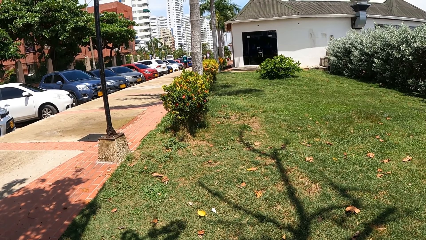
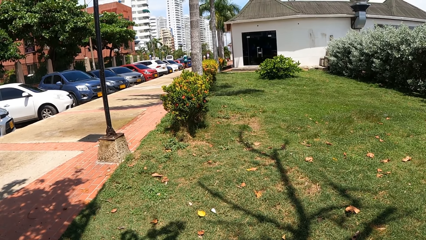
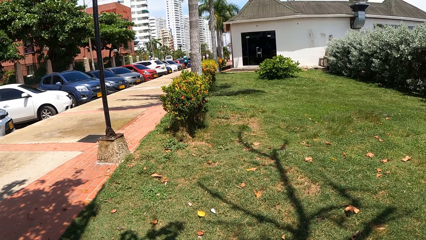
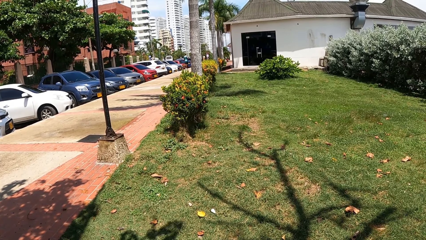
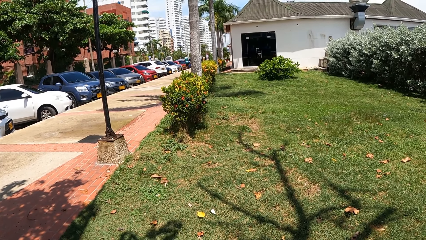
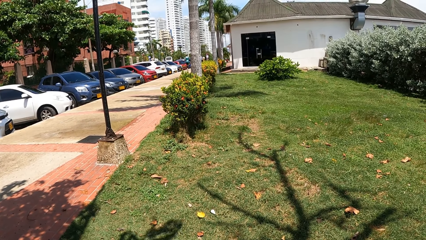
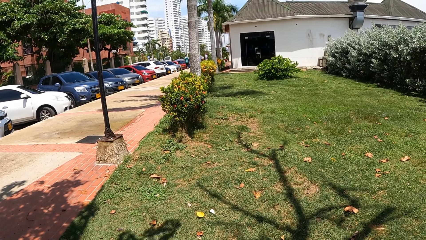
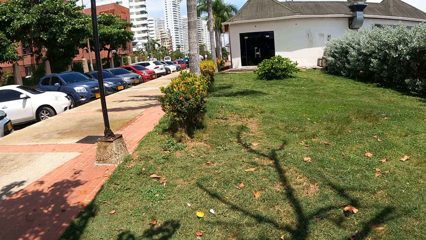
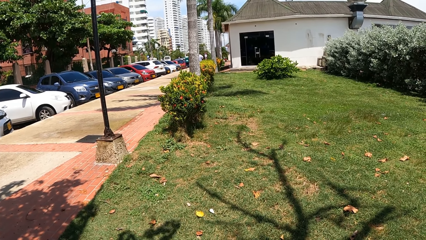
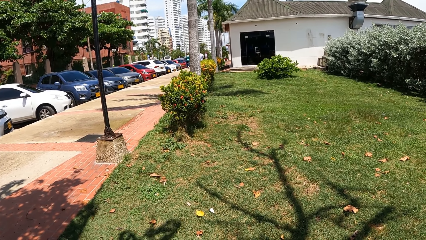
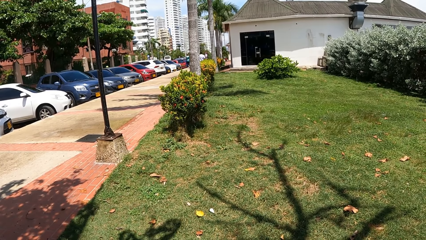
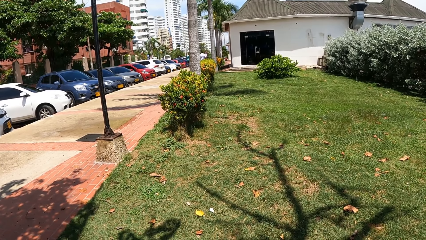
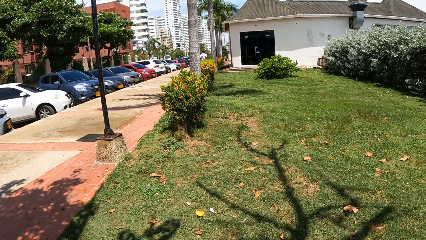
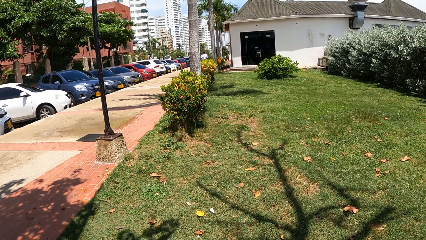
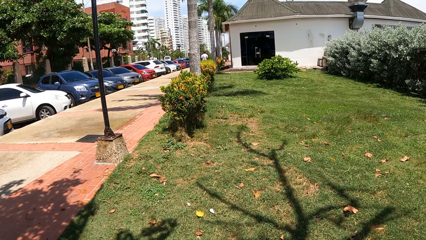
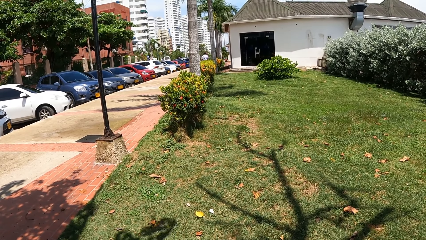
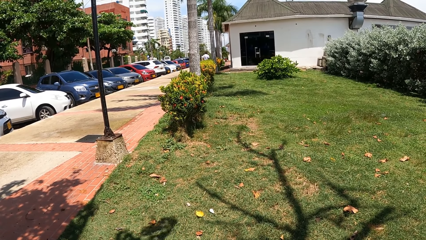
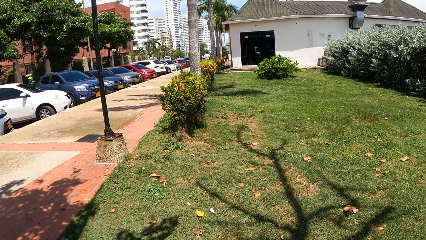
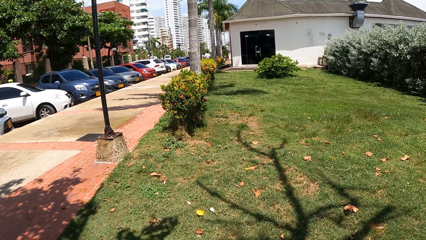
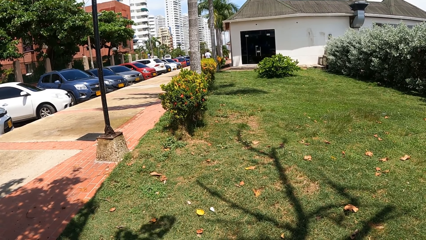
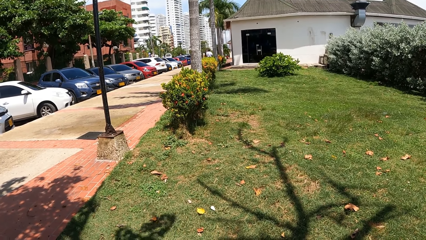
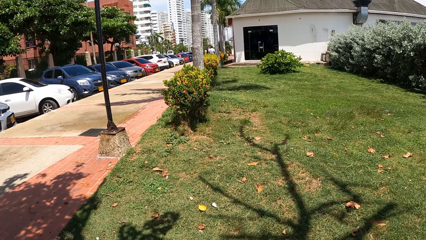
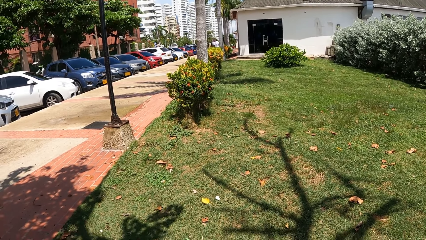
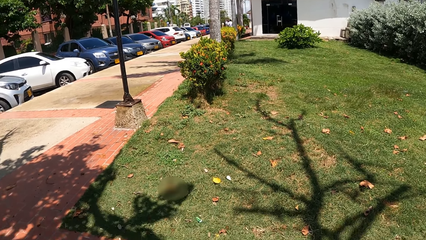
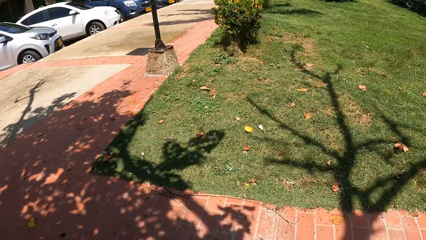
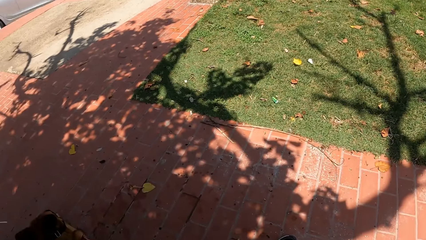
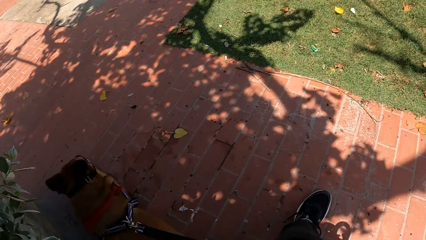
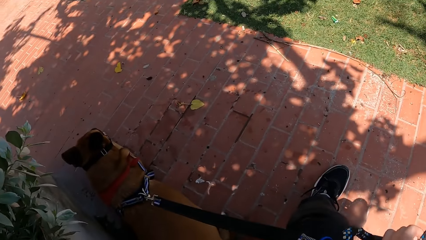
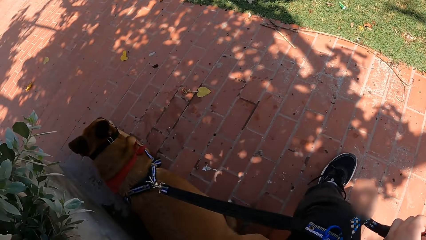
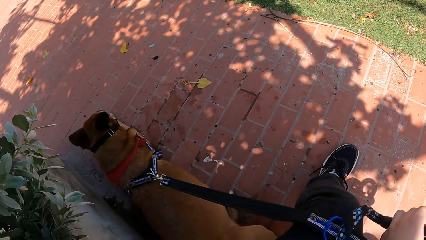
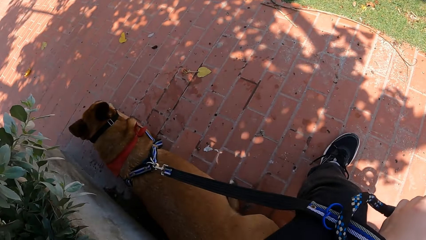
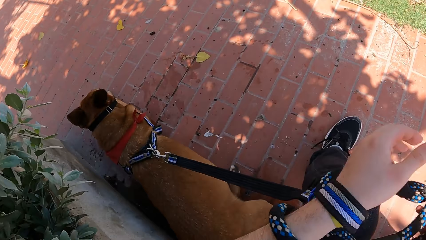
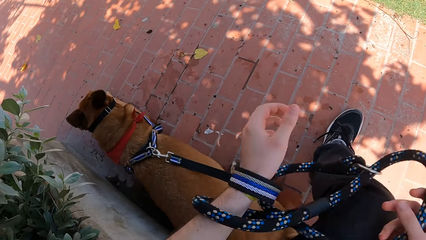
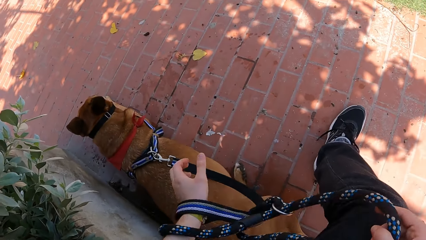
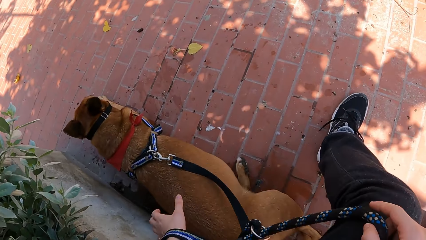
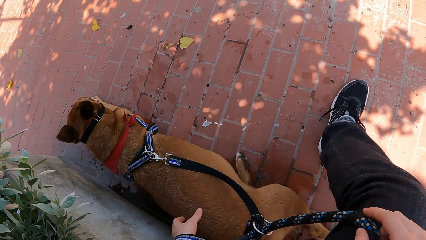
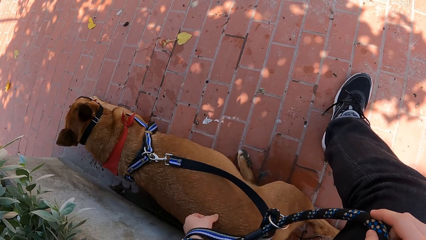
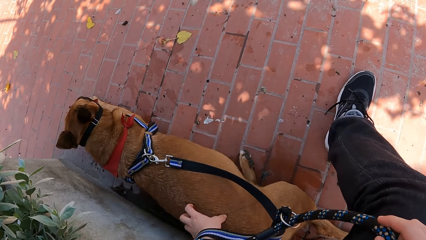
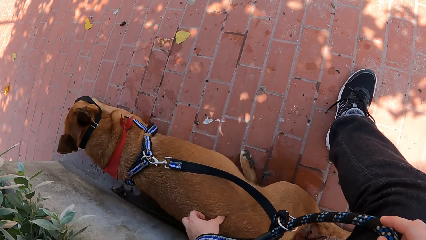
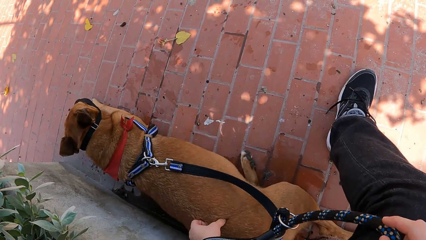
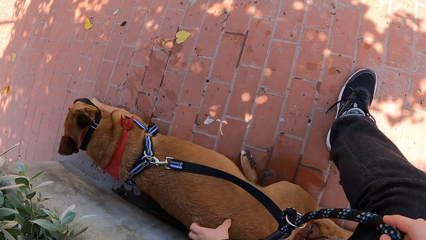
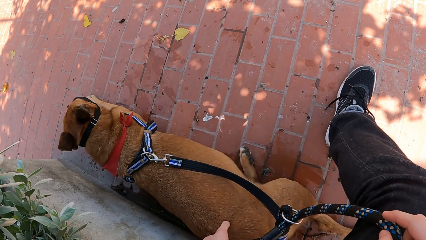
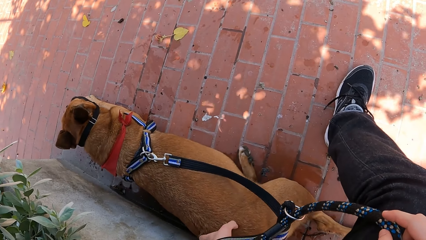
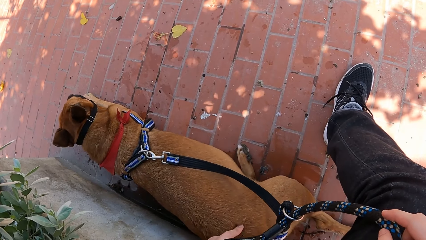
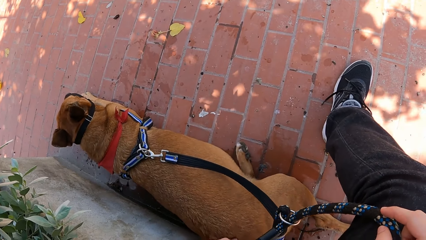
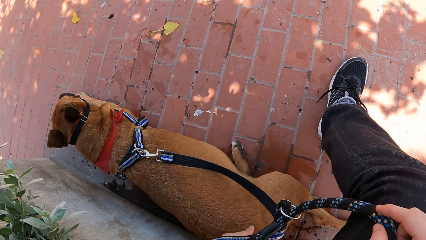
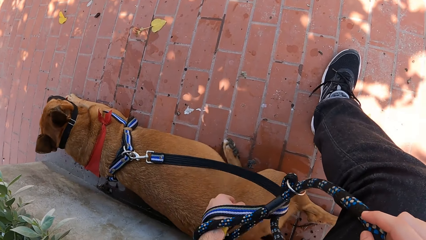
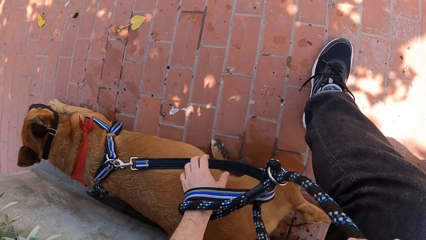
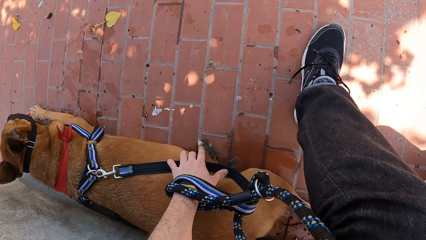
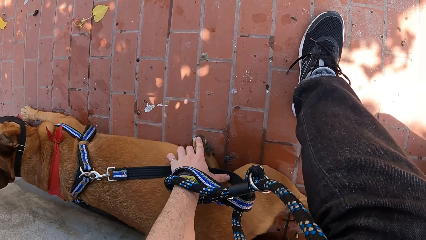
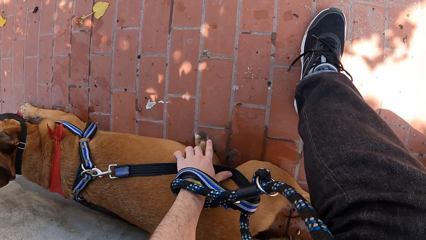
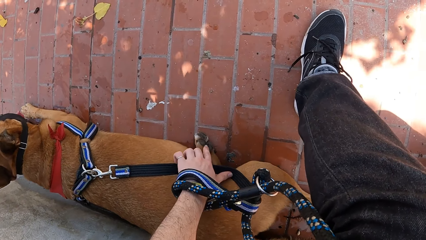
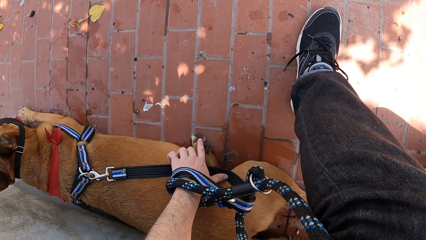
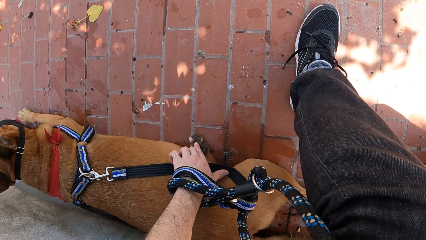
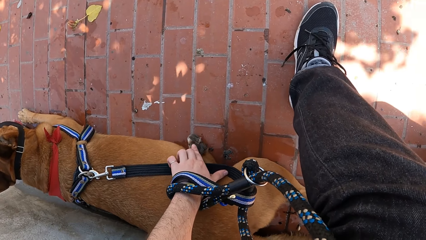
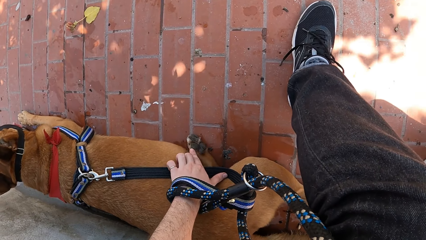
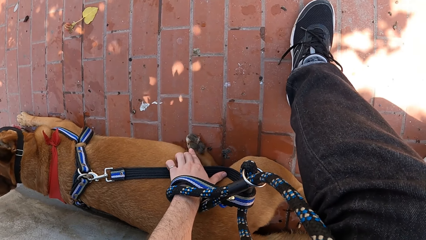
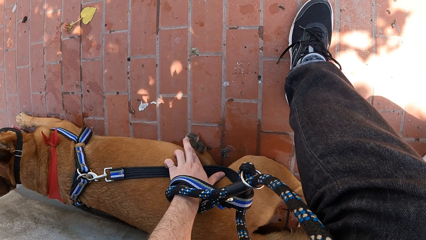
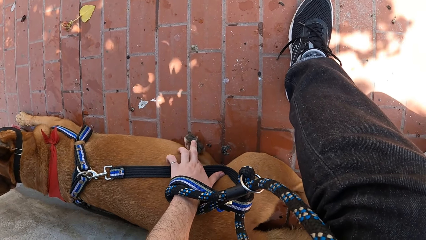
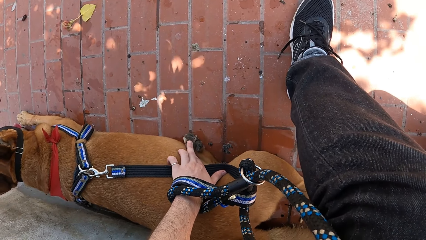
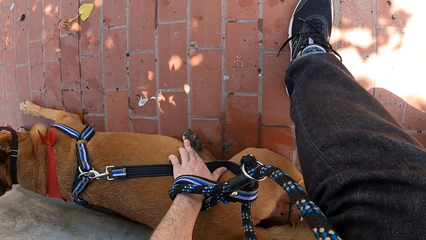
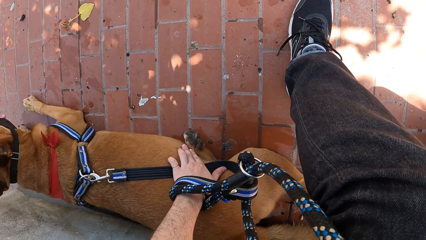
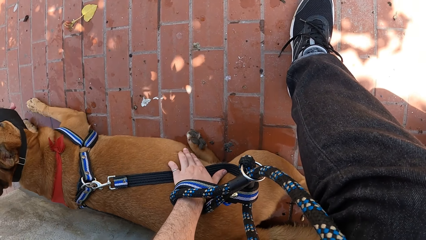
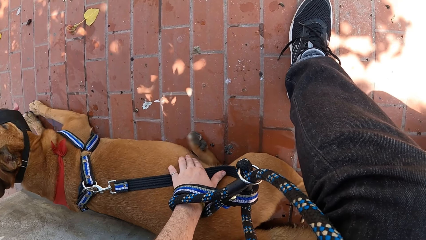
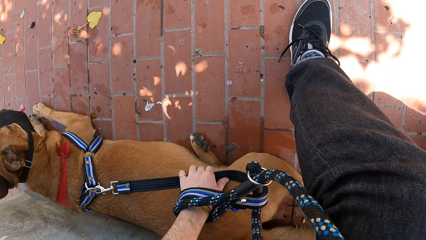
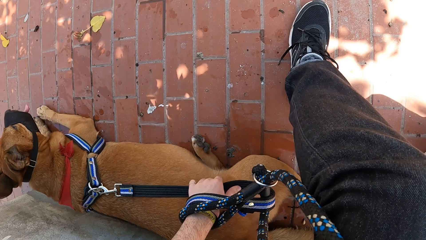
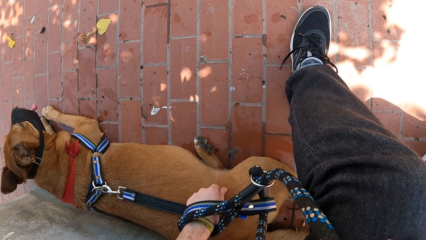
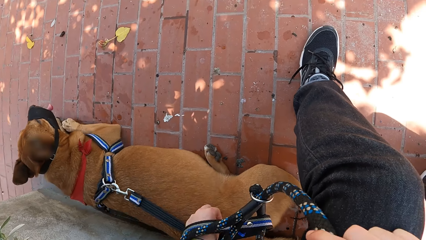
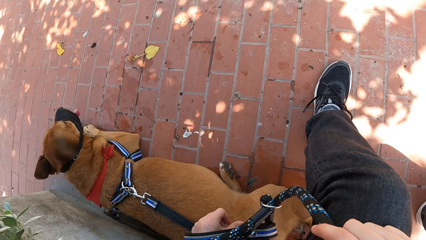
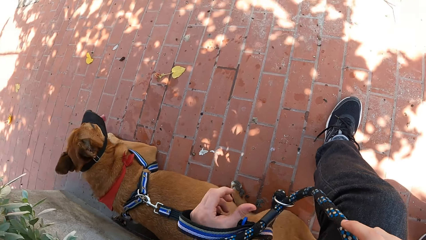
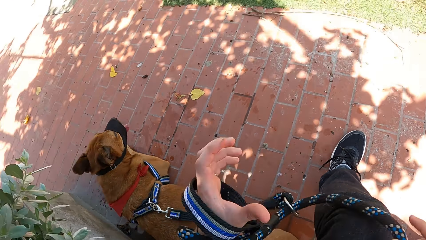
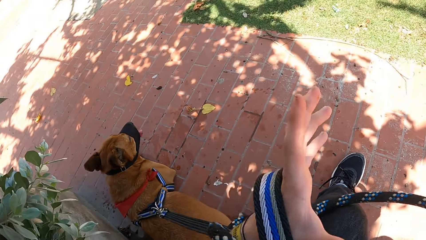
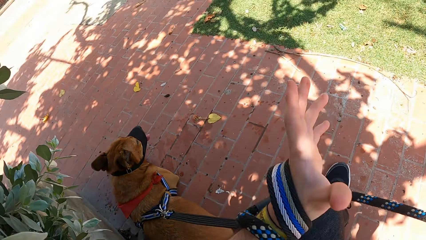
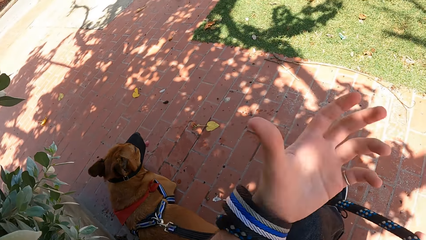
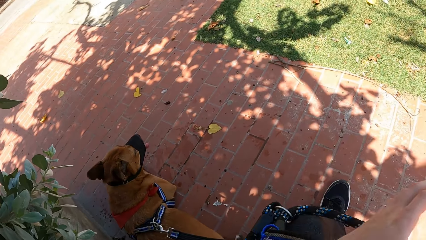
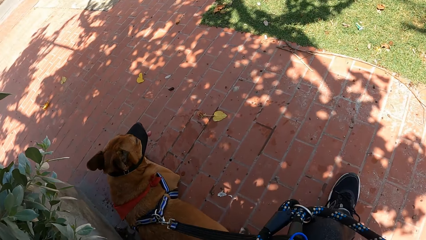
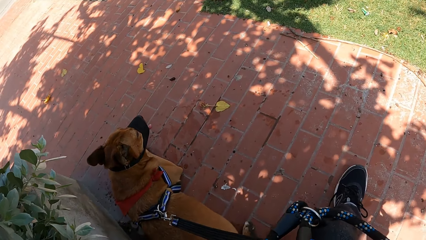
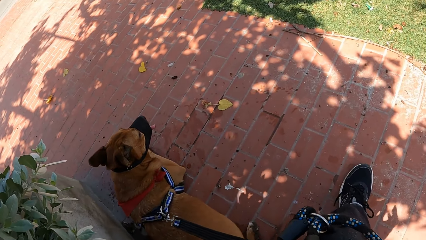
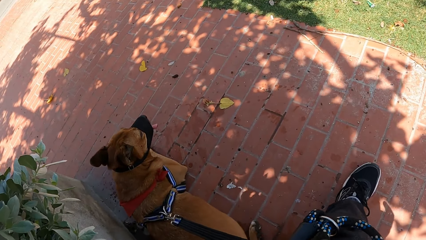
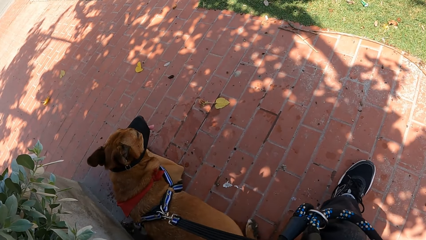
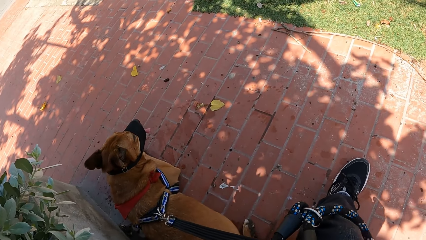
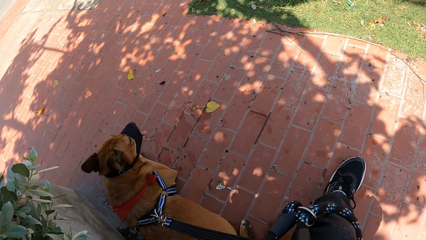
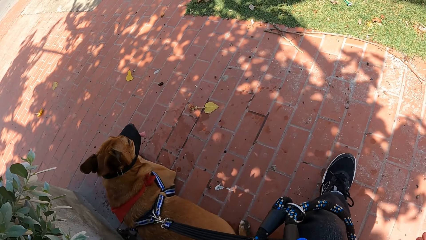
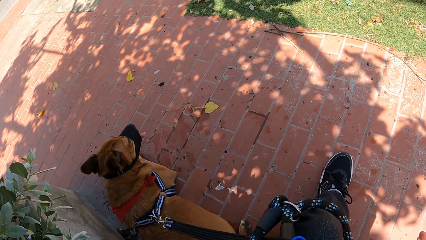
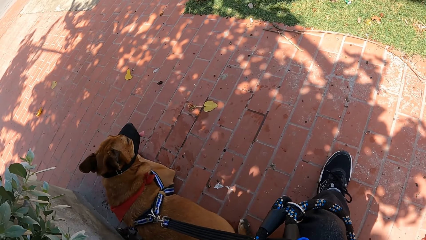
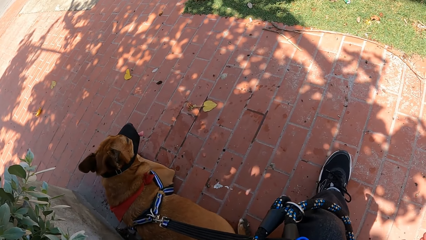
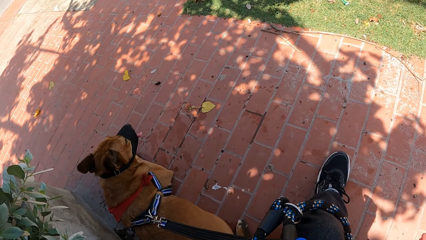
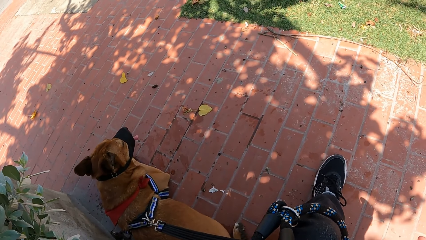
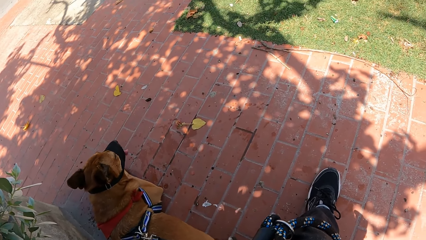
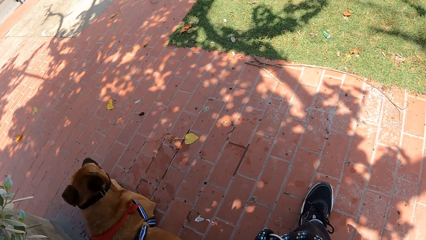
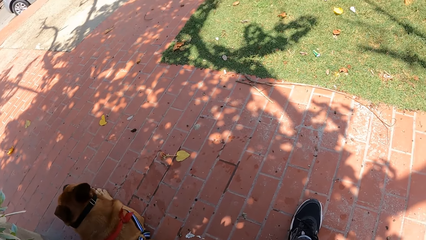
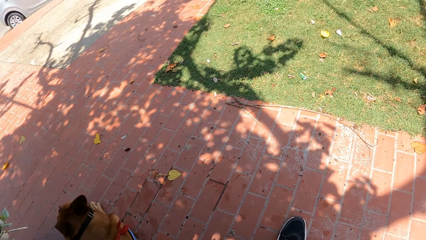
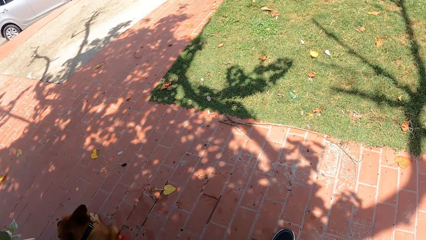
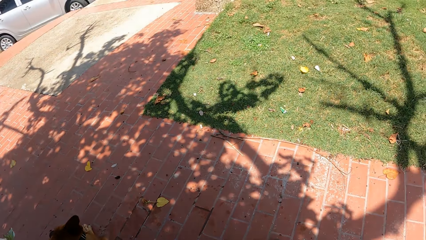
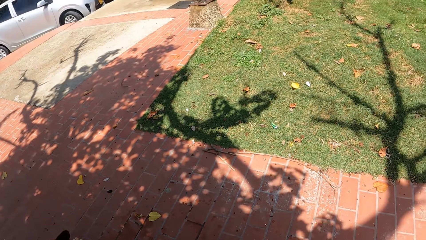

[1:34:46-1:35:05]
The camera wearer looks at the dog. They hold the dog leash and pet the dog. They touch the dog leash and adjust the dog leash in the hand. They move the dog. They look at the dog.
